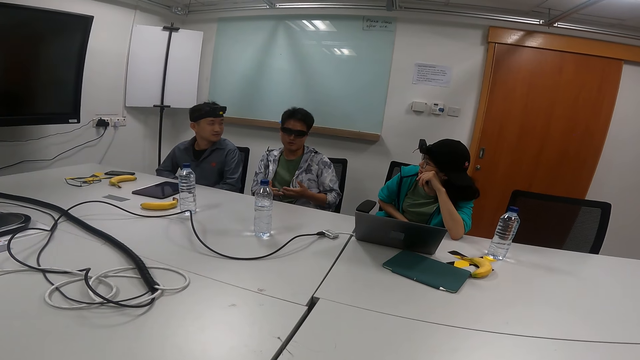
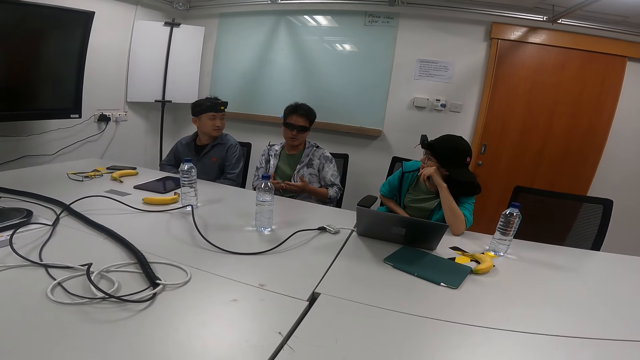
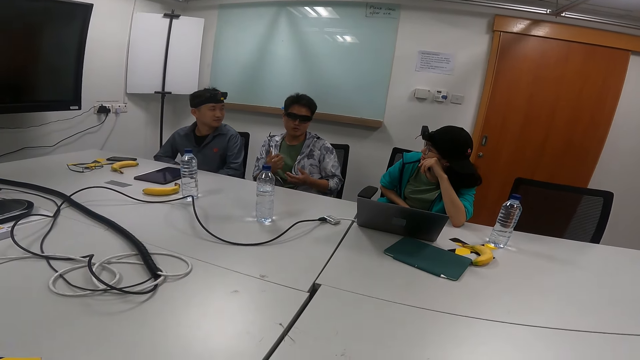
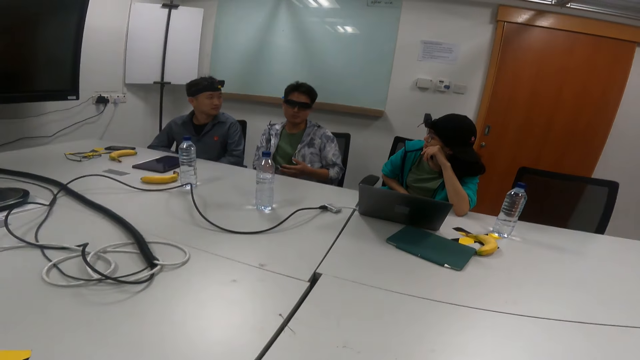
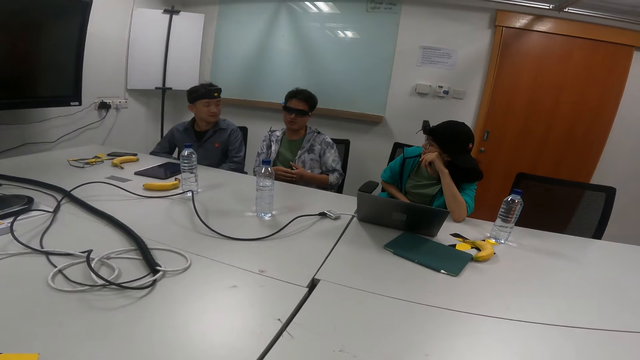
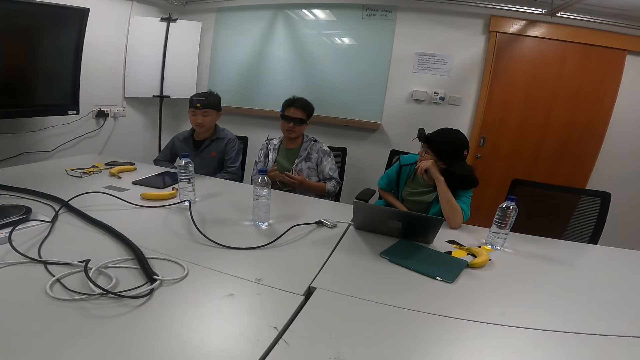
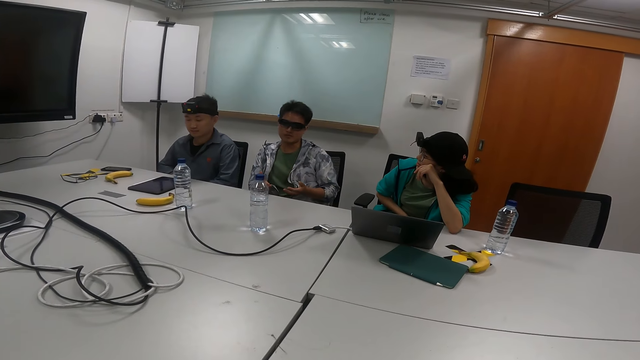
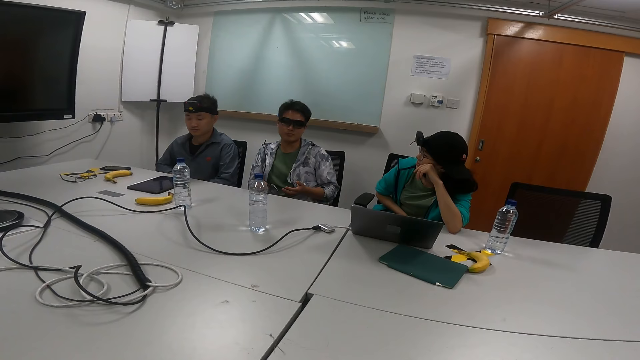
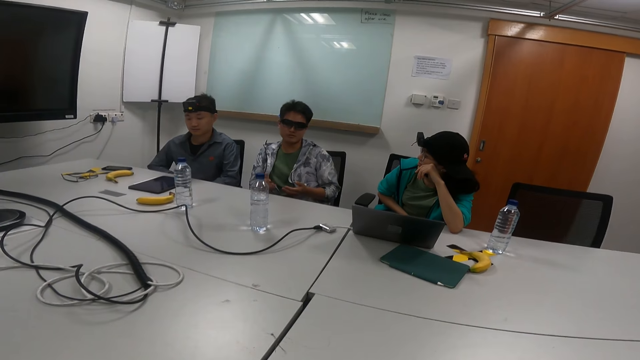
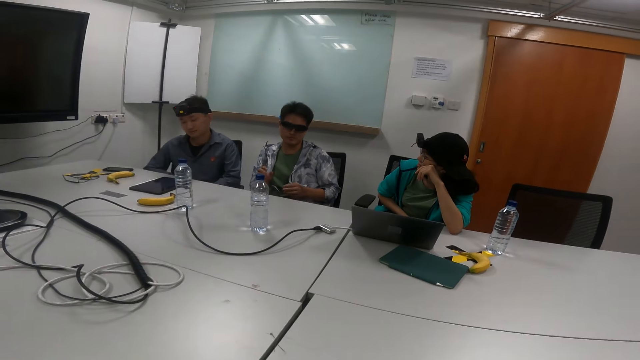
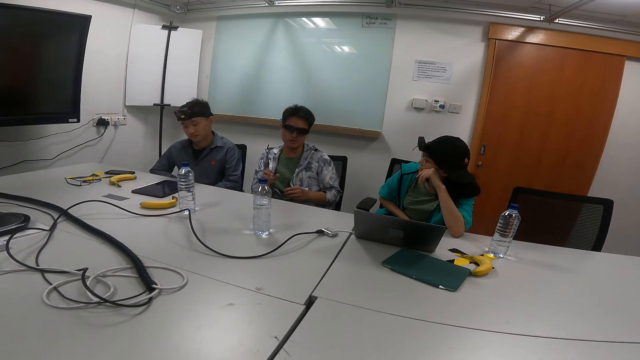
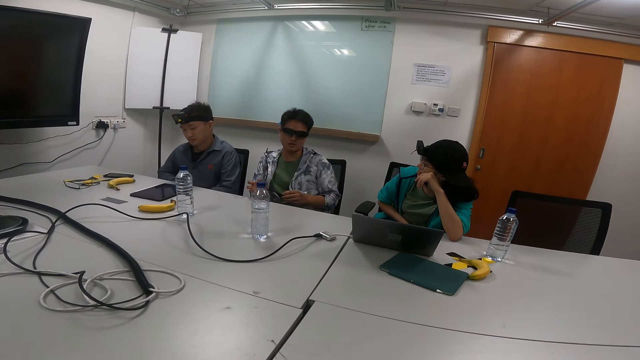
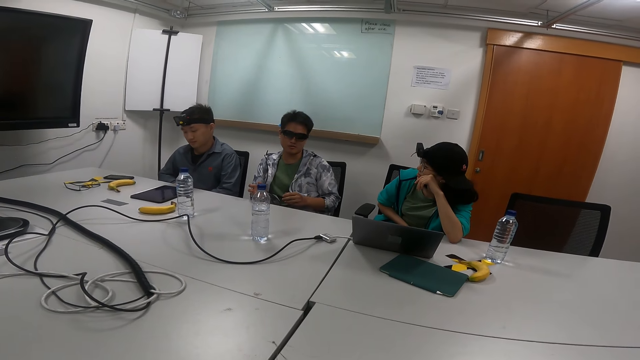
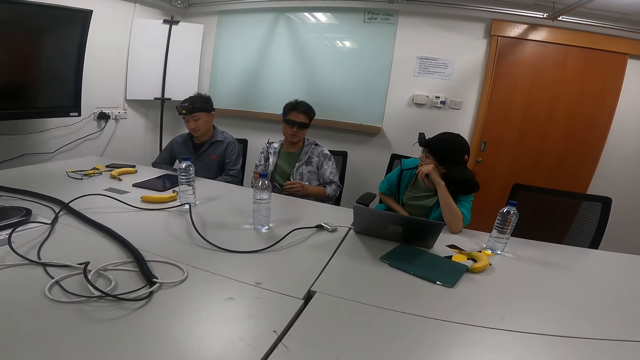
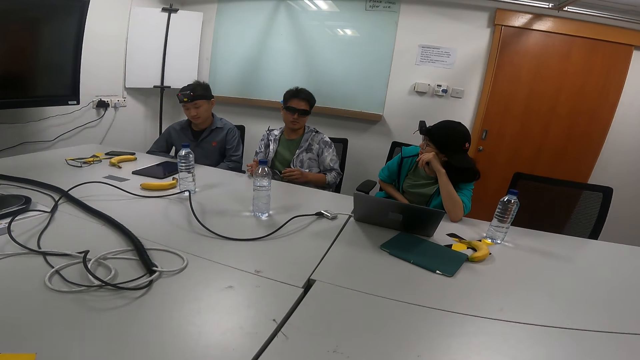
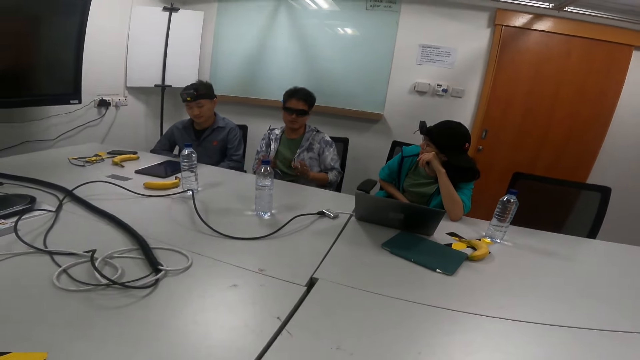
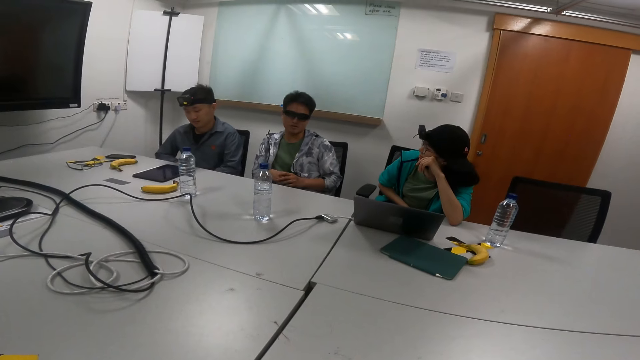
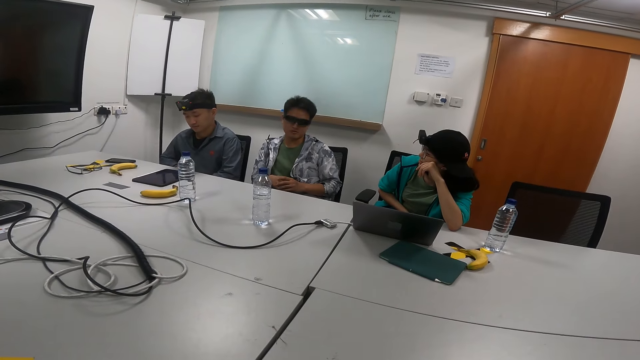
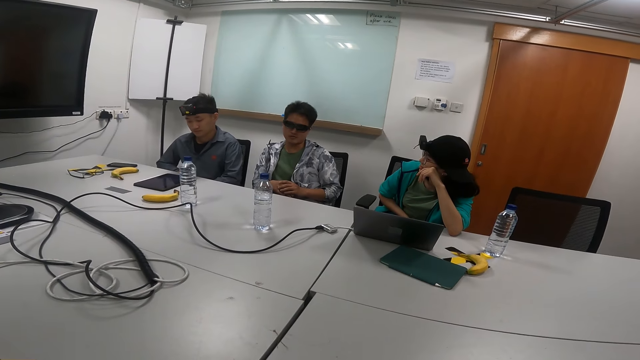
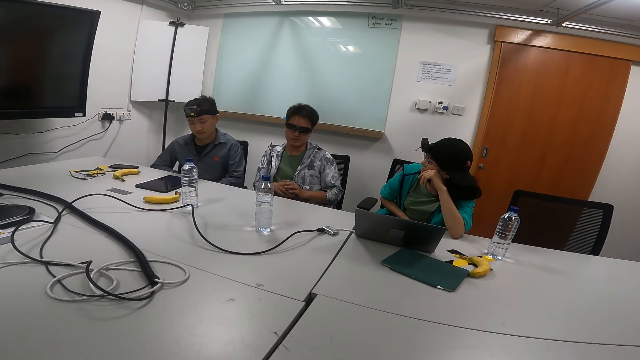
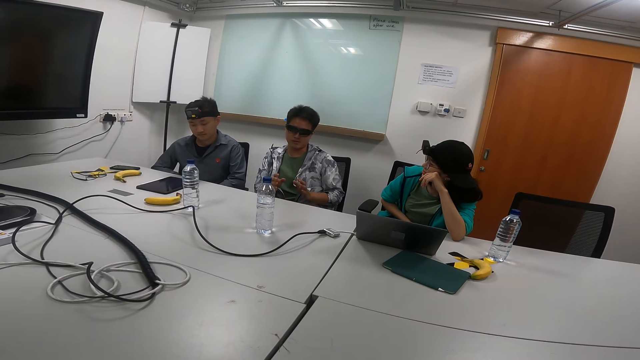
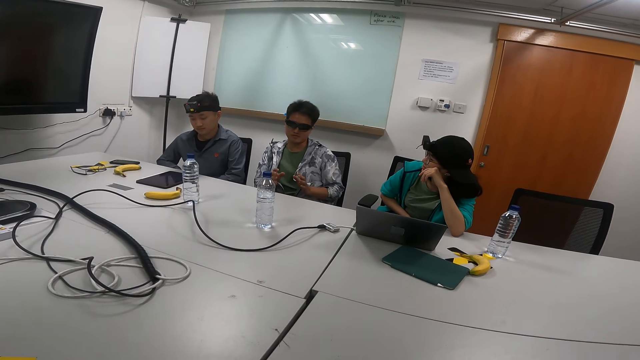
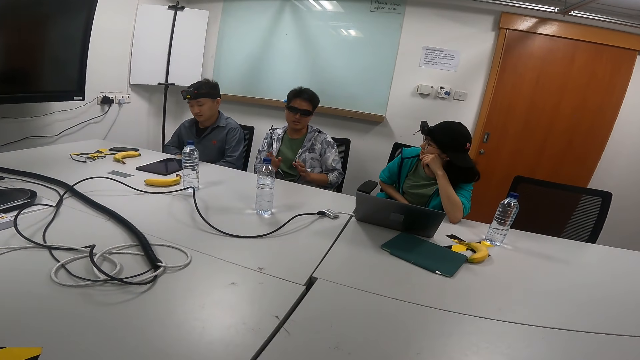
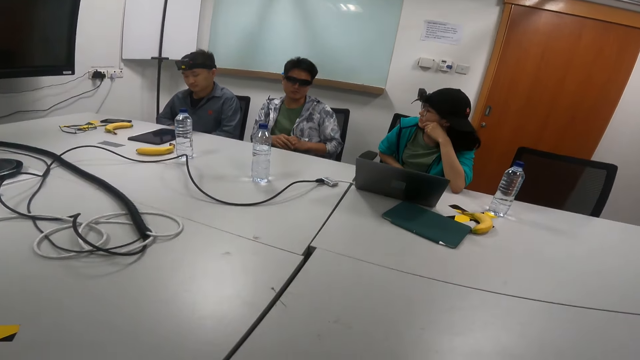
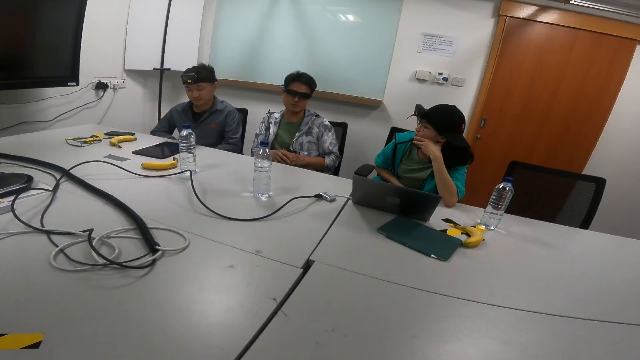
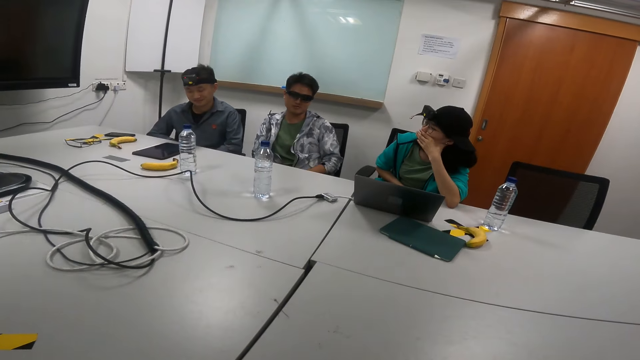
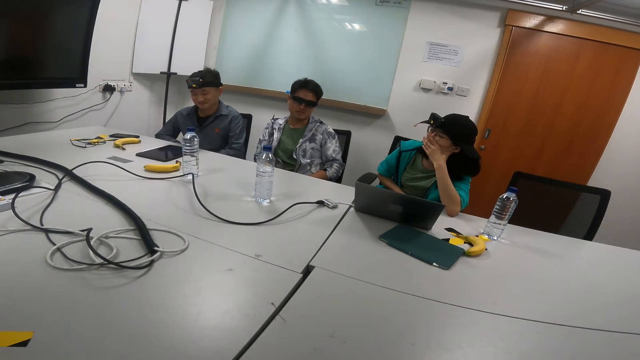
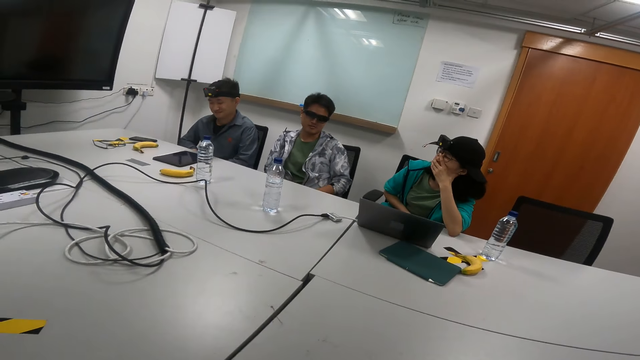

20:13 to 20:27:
A person moves her hands.

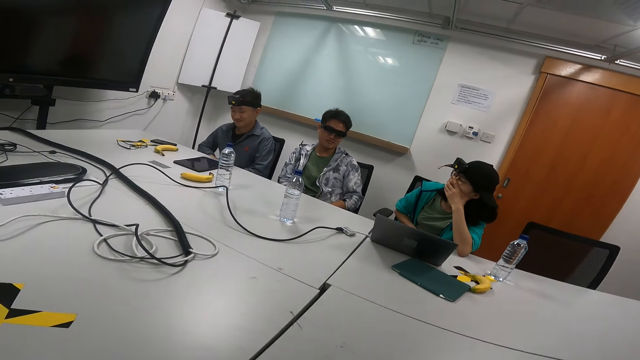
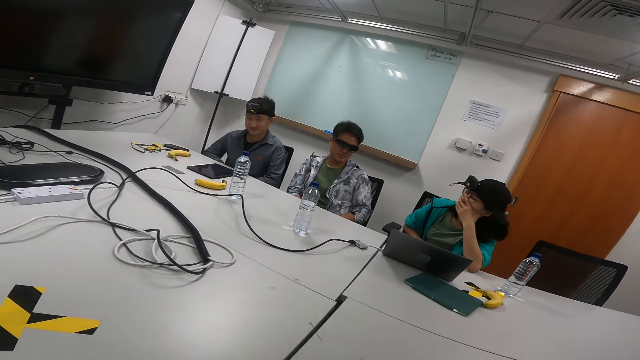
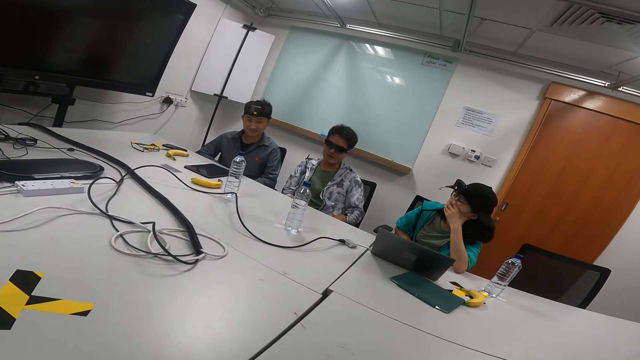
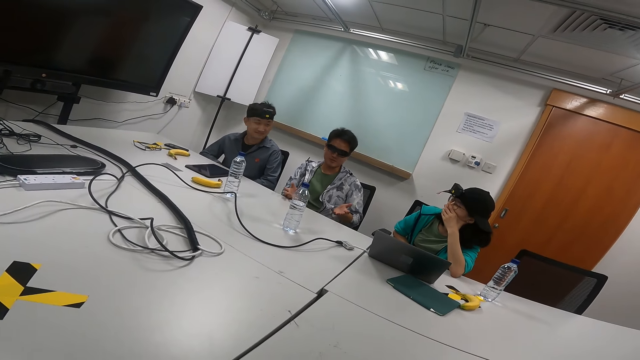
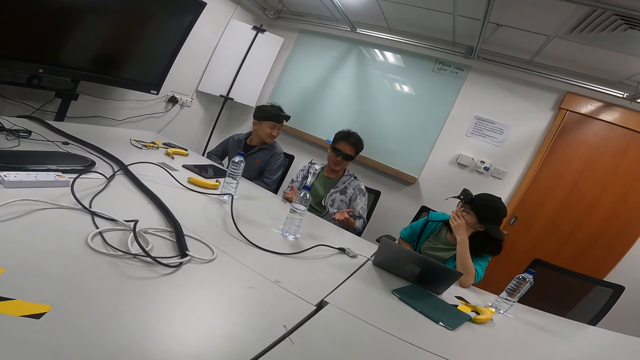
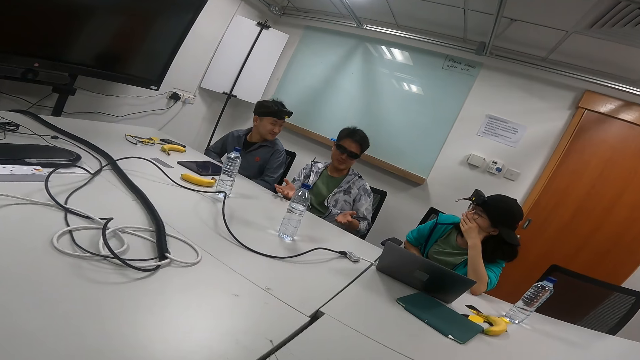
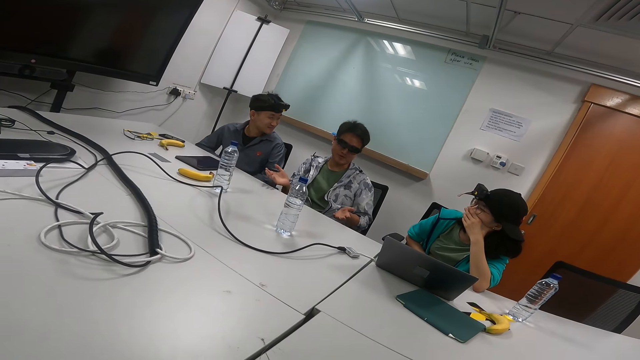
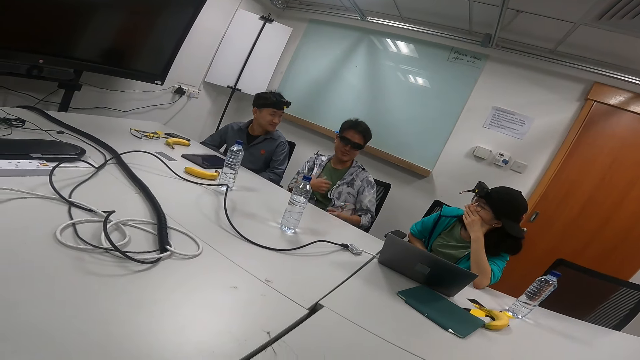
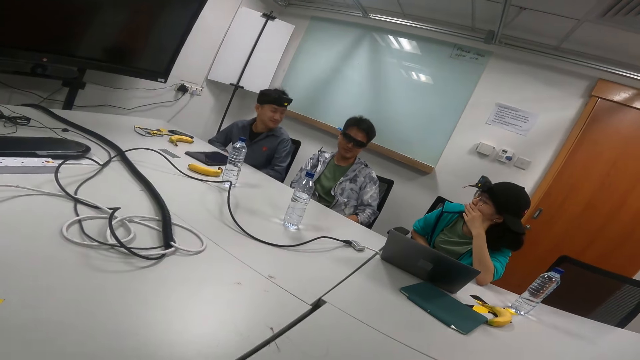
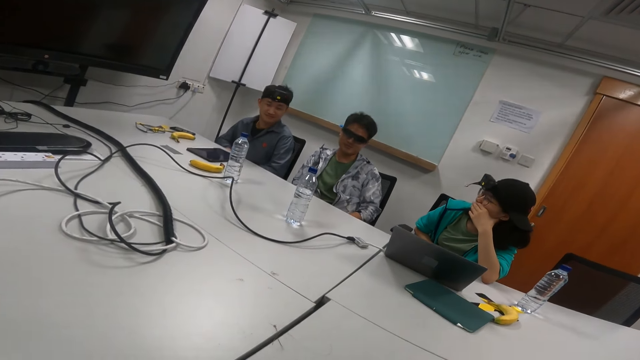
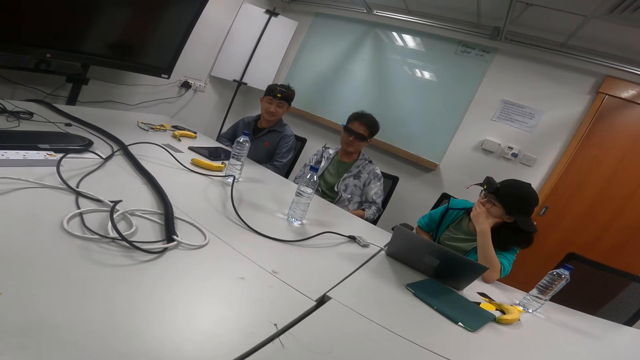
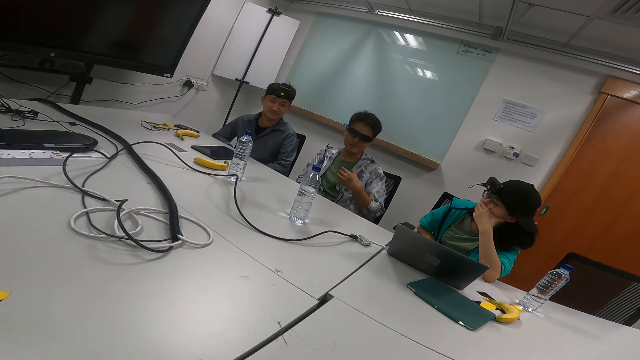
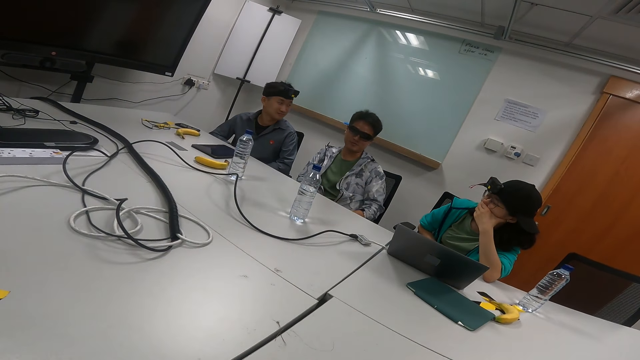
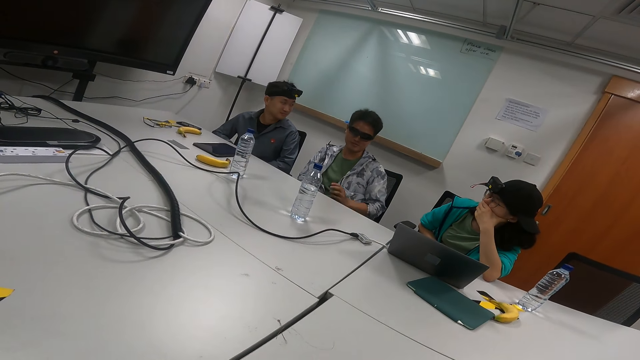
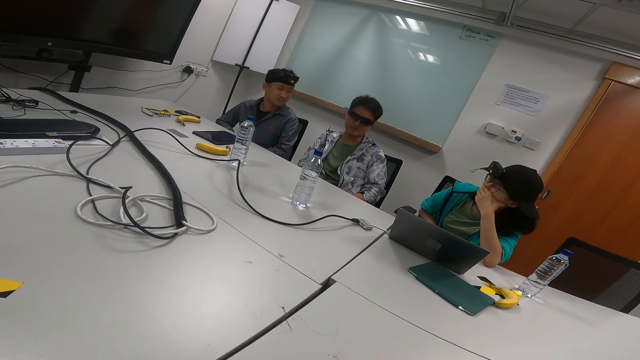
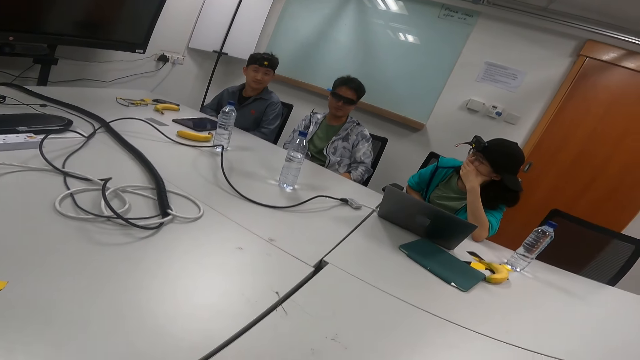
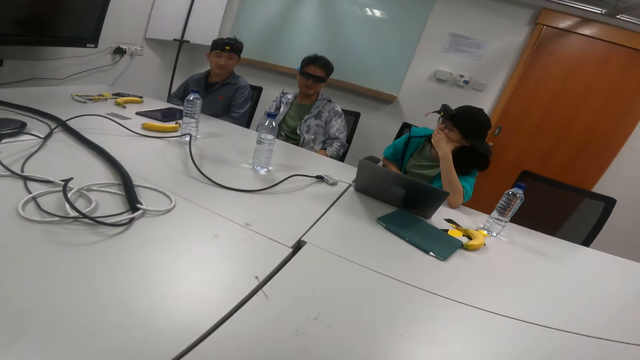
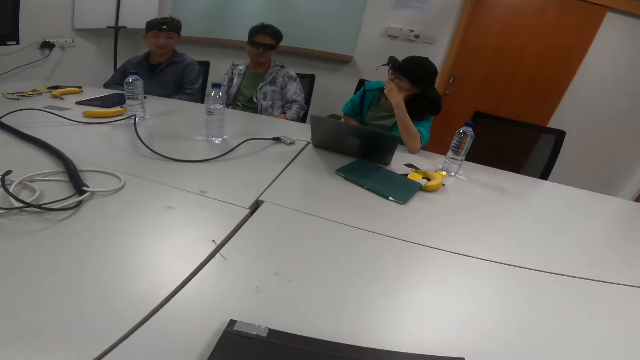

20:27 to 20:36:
A person moves her hands. She moves her hands again.
